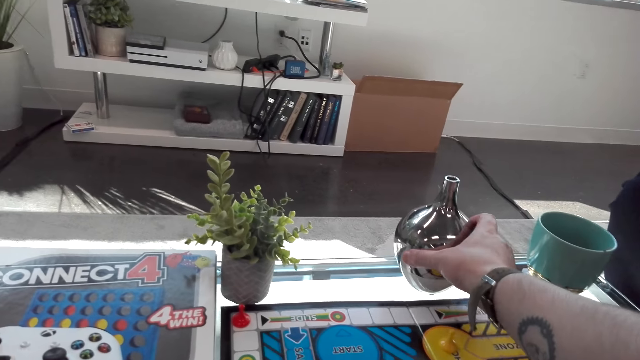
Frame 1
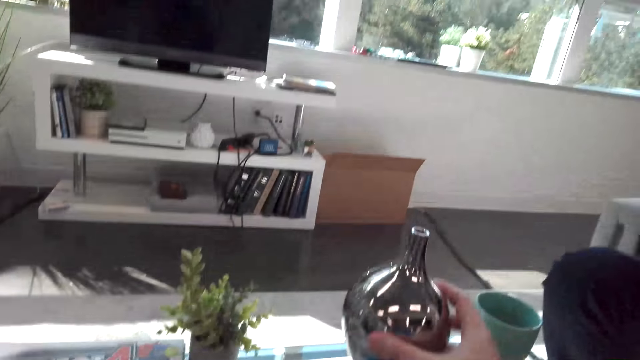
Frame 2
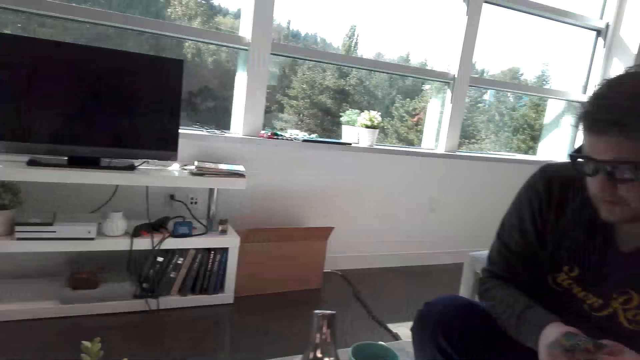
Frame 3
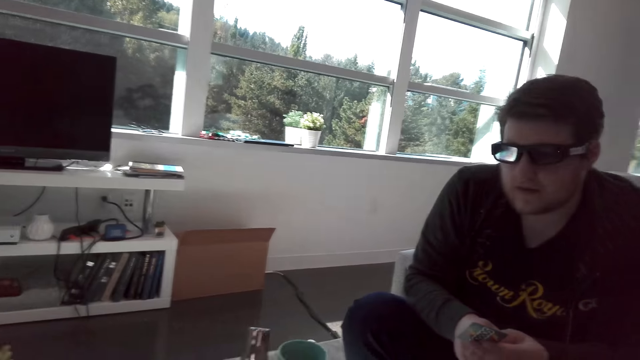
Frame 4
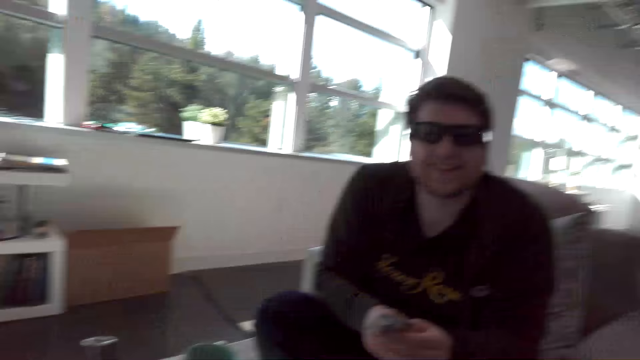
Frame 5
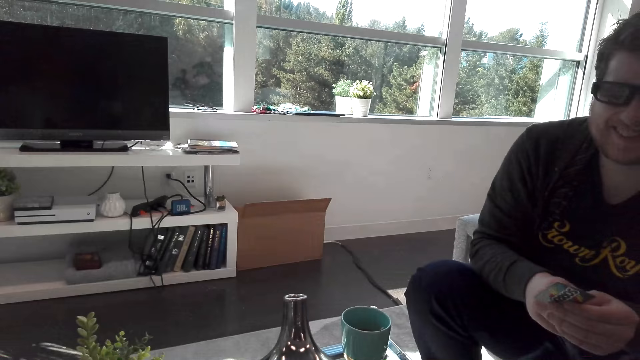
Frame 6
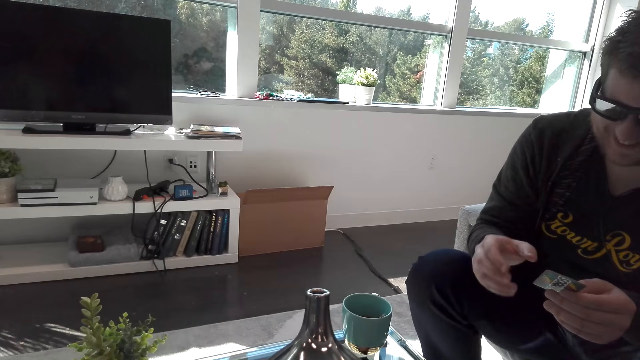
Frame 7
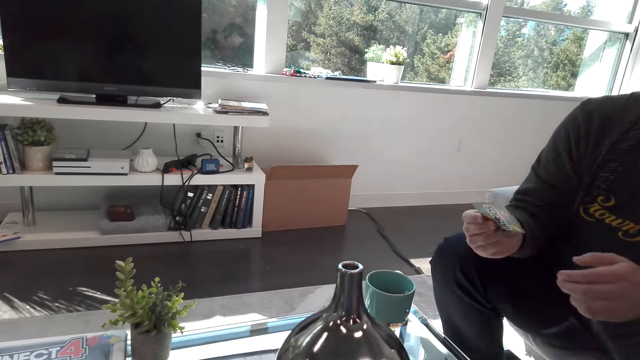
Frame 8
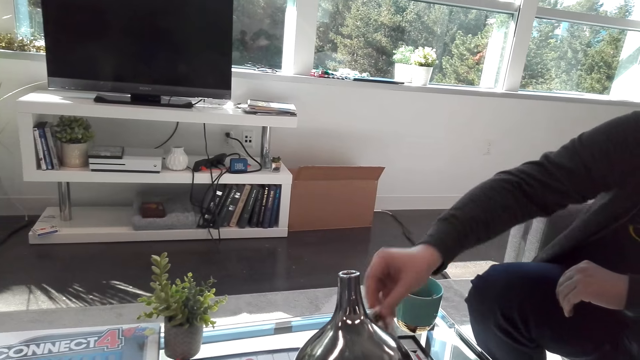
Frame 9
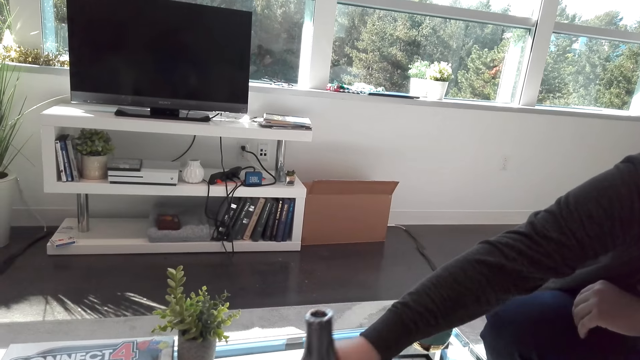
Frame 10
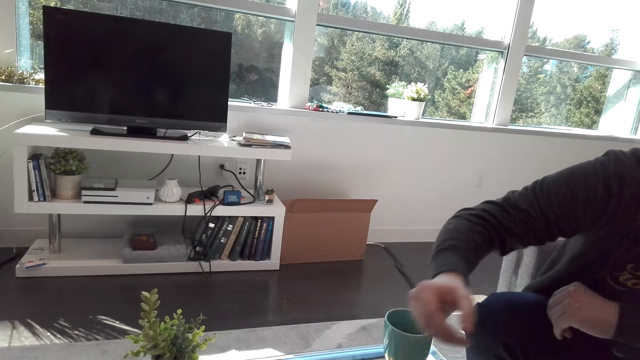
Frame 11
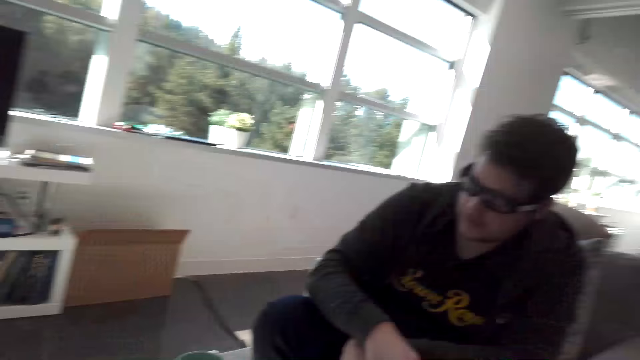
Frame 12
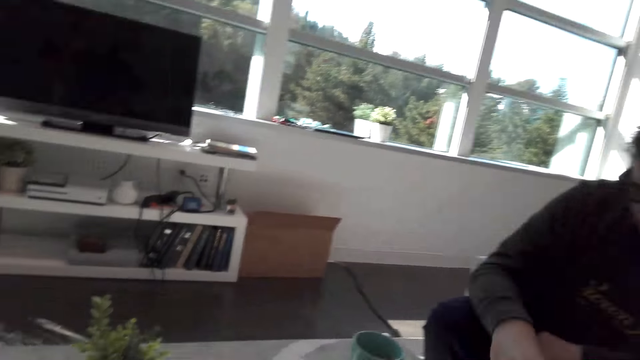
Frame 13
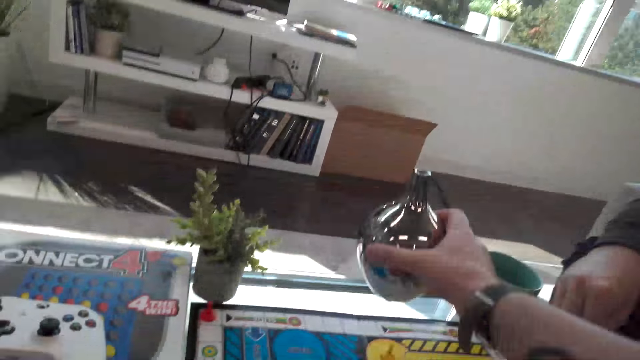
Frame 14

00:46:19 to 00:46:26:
The camera wearer takes the décor from the table. A man interacts with another man. The first man reads the card. He played the Sorry board game. He drops the card on the chess board. The camera wearer returns the décor from the table.

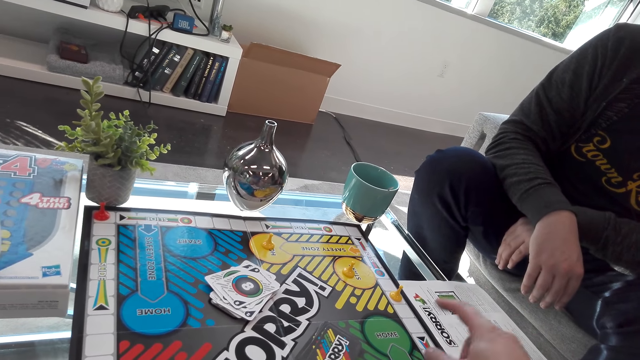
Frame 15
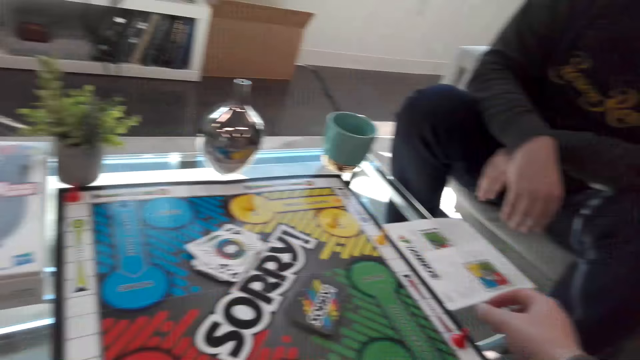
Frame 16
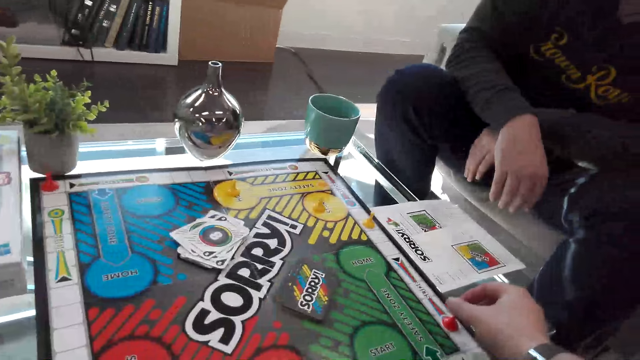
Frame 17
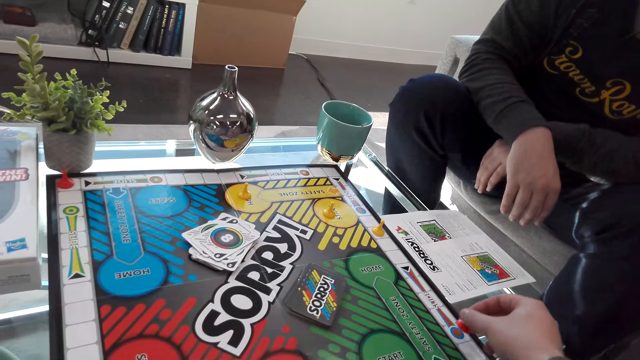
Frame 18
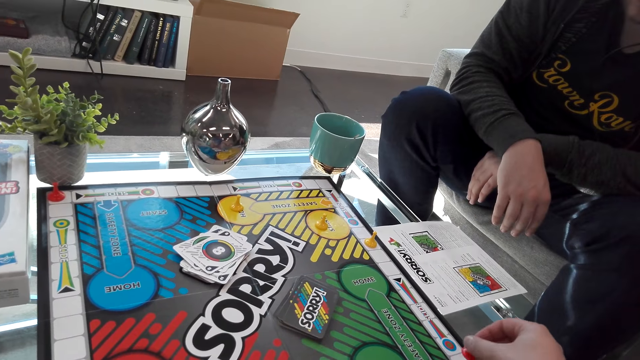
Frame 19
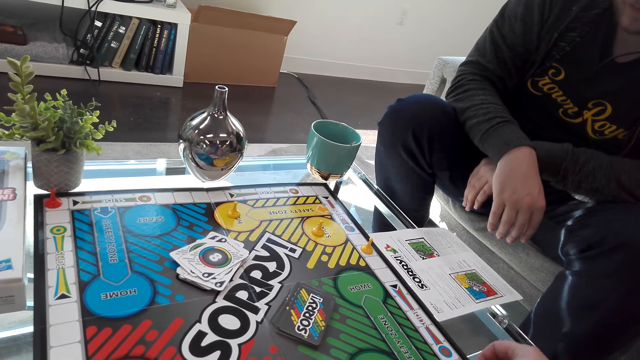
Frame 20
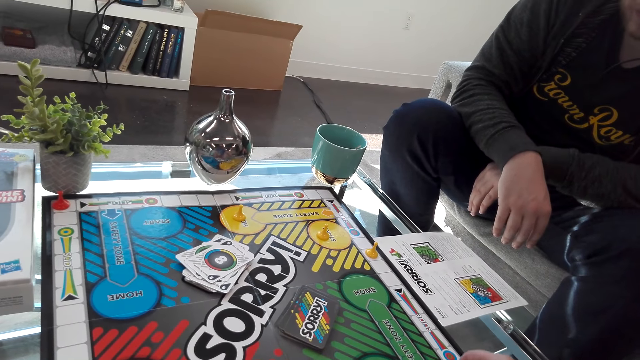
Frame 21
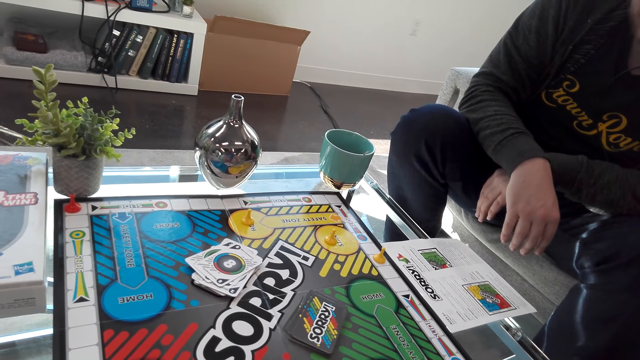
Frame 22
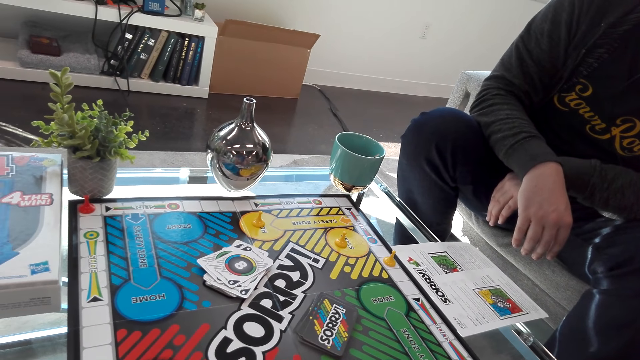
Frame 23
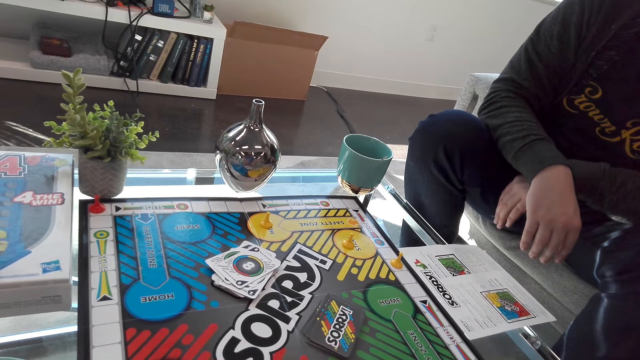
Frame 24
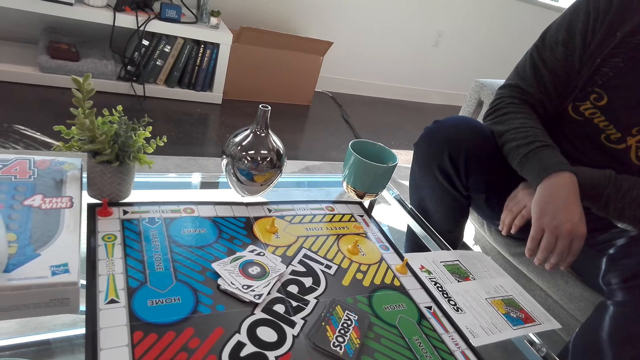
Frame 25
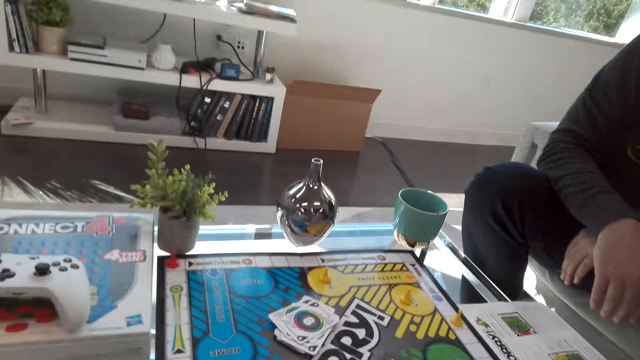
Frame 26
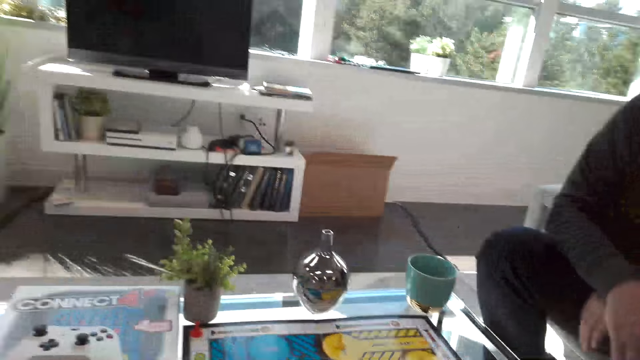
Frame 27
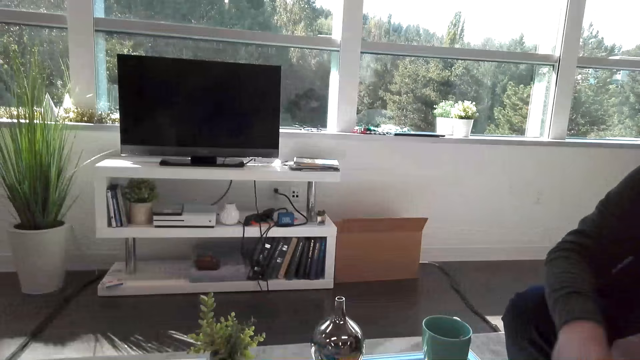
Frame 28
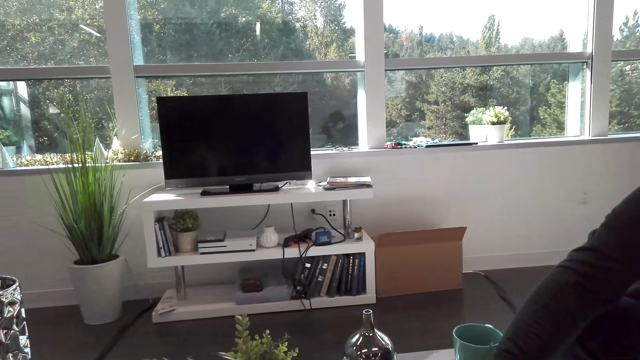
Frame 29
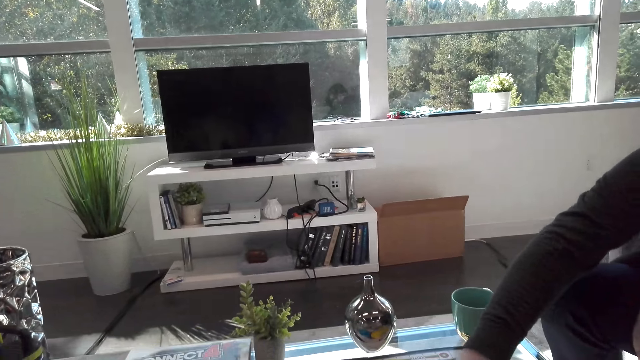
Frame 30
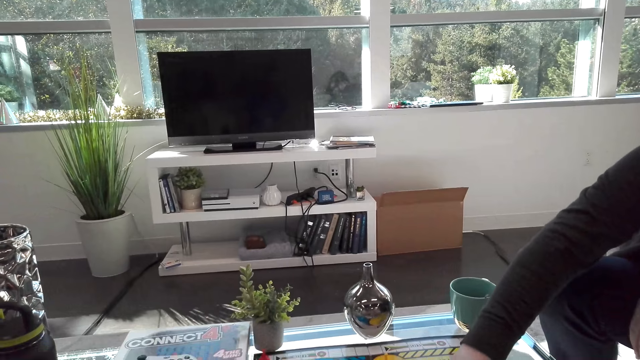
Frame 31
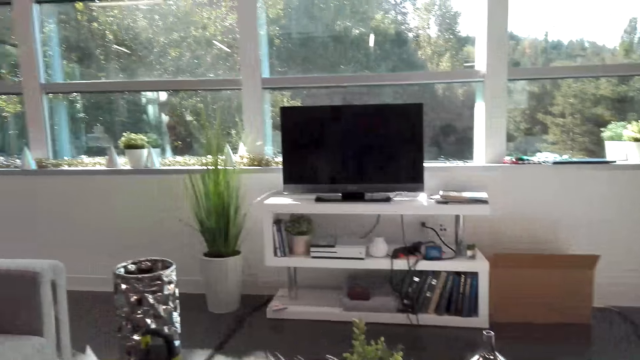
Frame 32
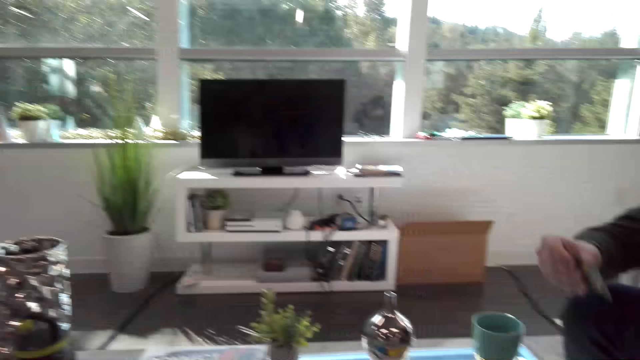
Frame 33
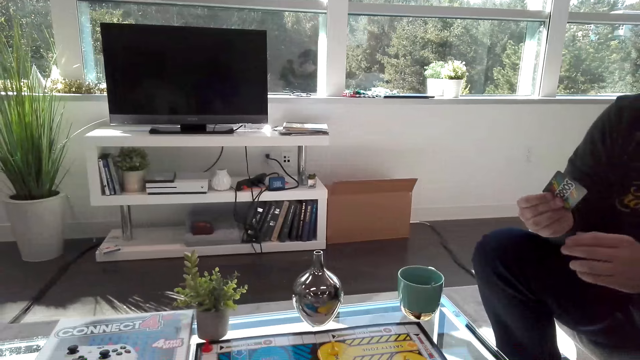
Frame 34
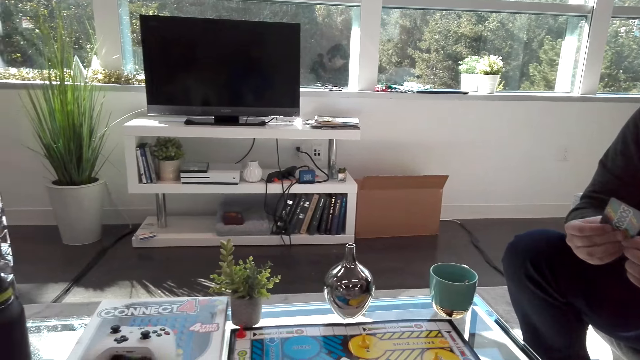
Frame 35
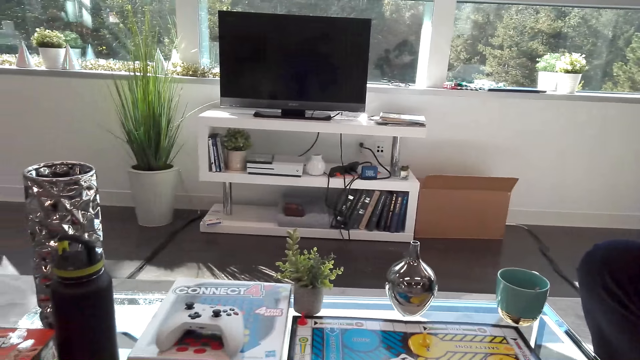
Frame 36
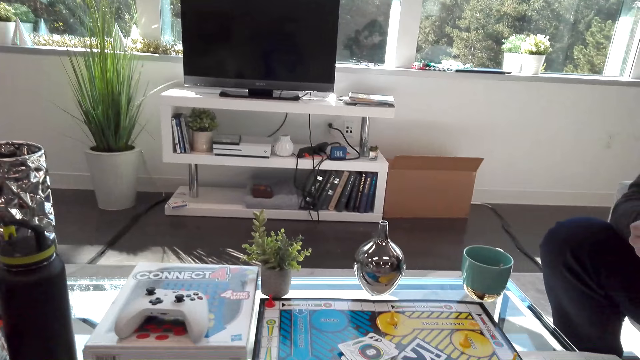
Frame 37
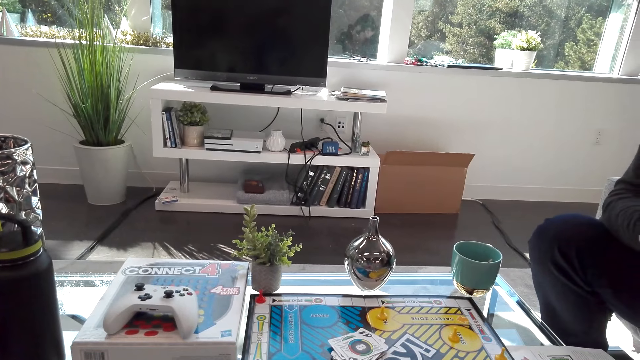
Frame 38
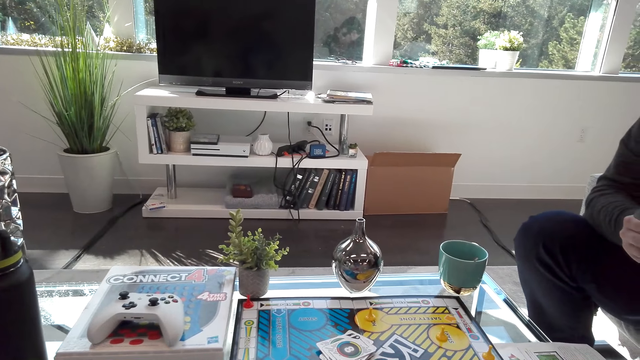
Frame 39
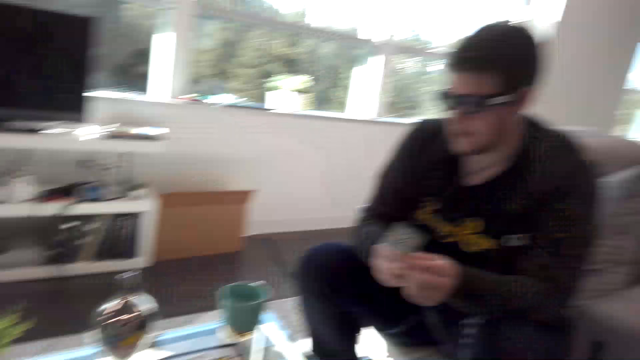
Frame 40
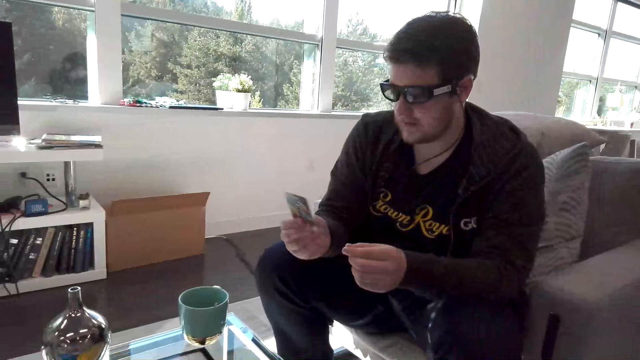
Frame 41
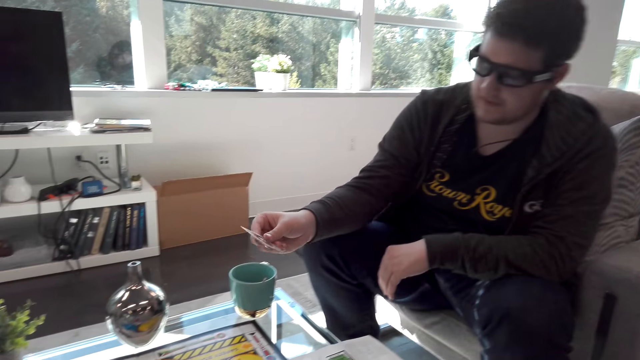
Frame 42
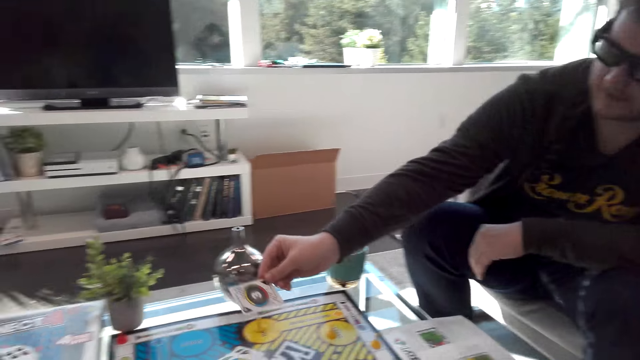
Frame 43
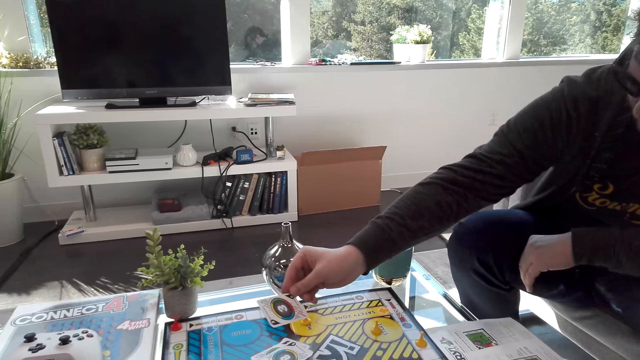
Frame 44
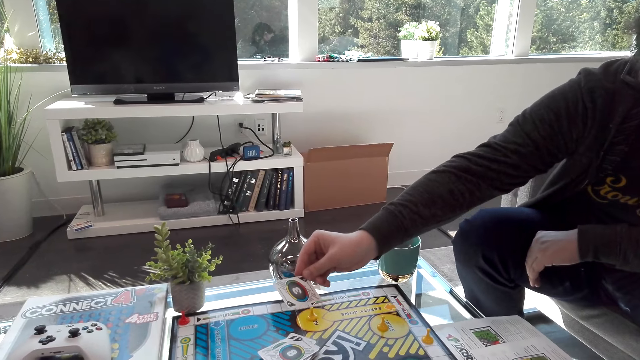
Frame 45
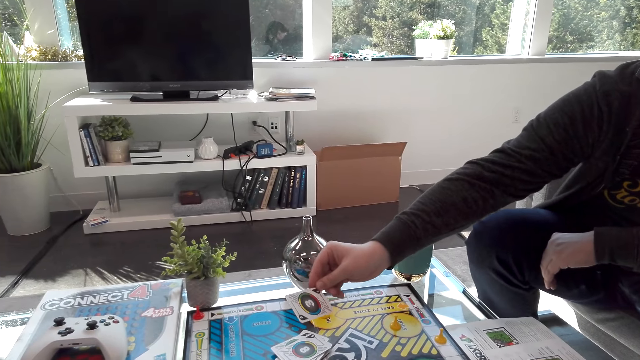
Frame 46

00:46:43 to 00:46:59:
The camera wearer plays the chess game. A man picks a card. He puts the card on the chess board.
